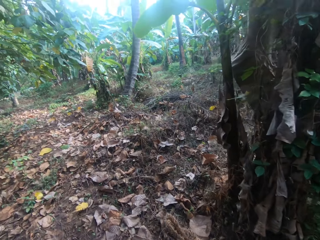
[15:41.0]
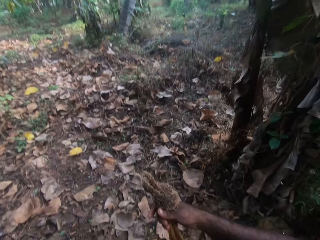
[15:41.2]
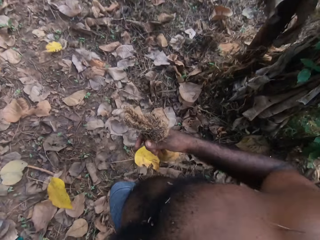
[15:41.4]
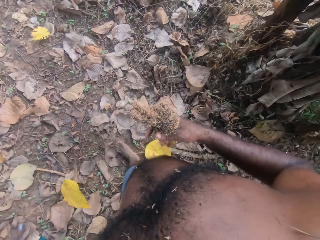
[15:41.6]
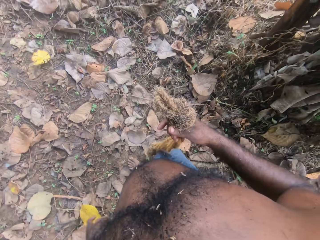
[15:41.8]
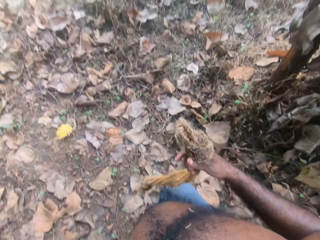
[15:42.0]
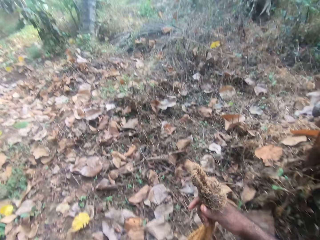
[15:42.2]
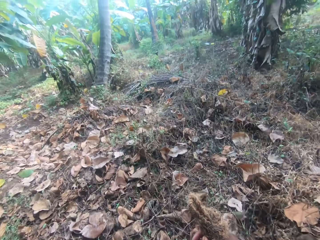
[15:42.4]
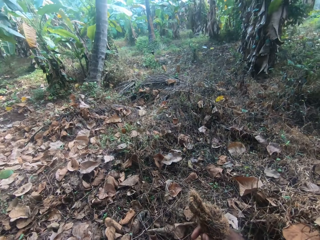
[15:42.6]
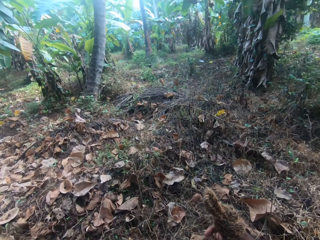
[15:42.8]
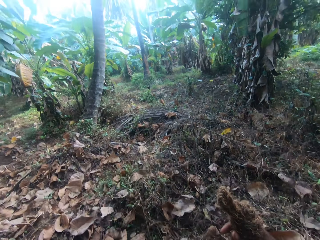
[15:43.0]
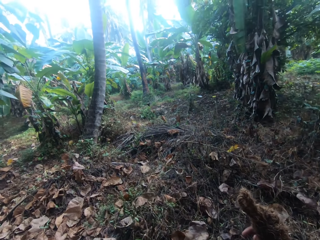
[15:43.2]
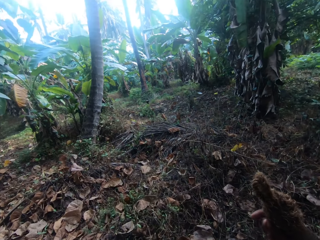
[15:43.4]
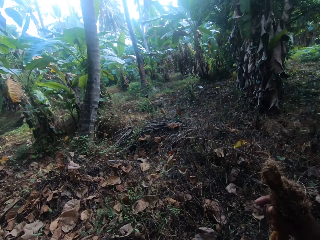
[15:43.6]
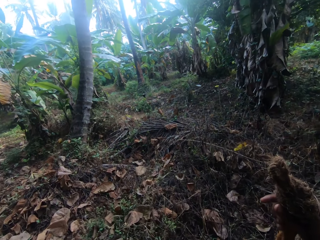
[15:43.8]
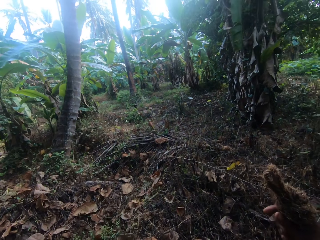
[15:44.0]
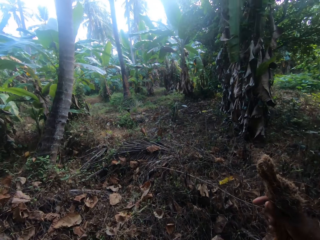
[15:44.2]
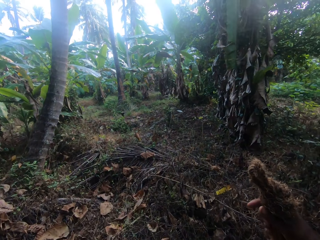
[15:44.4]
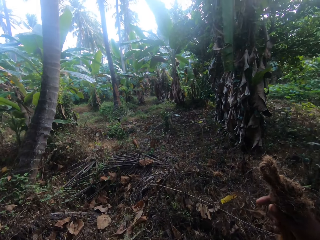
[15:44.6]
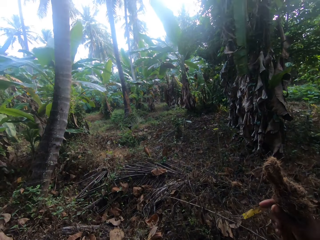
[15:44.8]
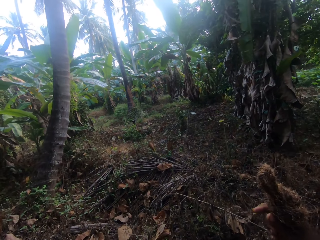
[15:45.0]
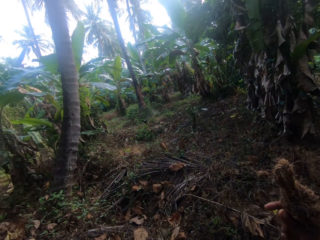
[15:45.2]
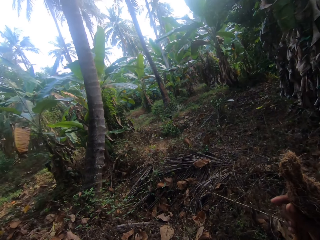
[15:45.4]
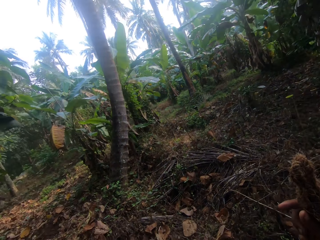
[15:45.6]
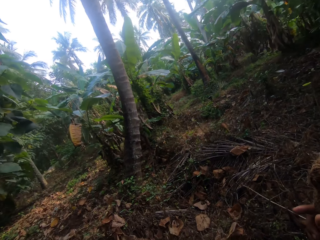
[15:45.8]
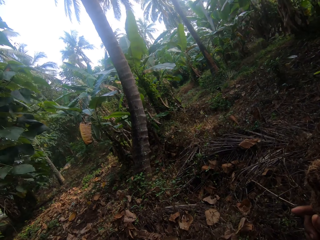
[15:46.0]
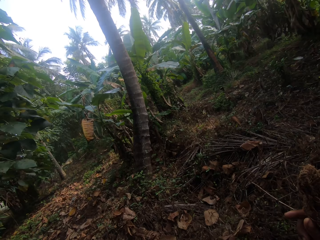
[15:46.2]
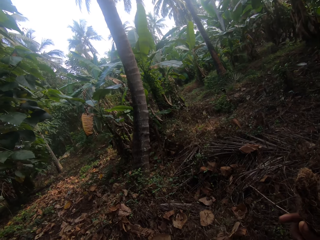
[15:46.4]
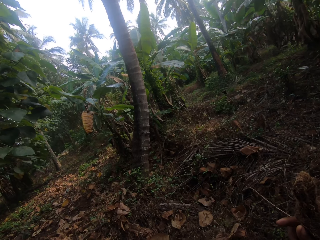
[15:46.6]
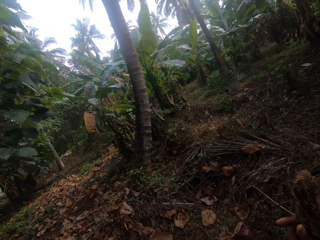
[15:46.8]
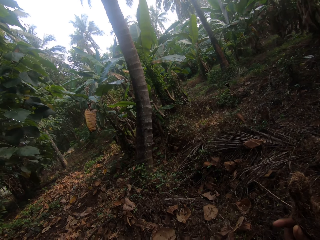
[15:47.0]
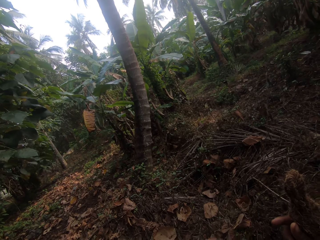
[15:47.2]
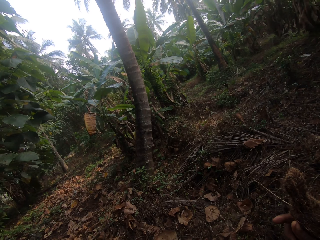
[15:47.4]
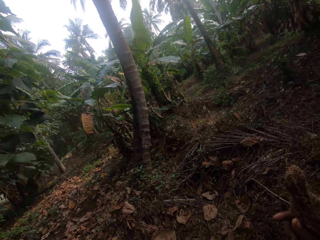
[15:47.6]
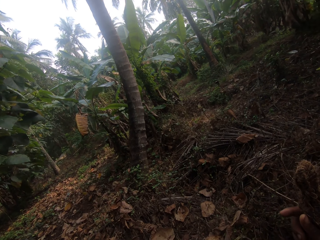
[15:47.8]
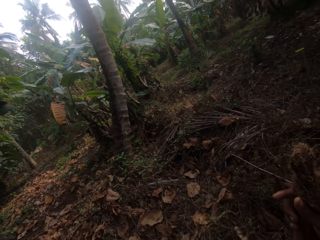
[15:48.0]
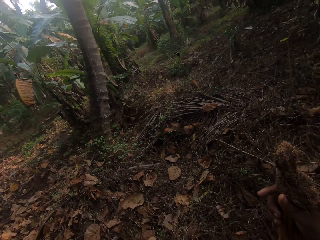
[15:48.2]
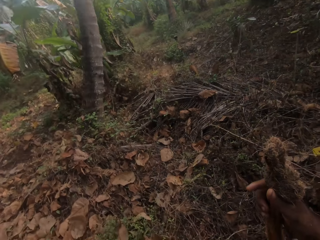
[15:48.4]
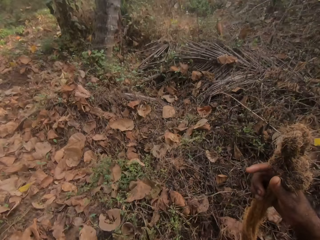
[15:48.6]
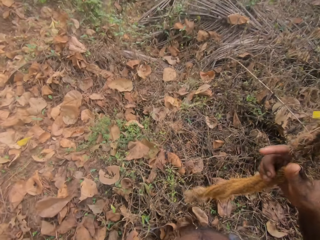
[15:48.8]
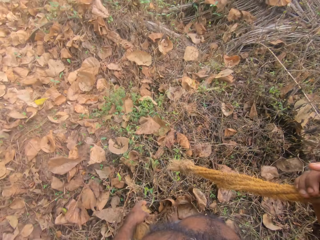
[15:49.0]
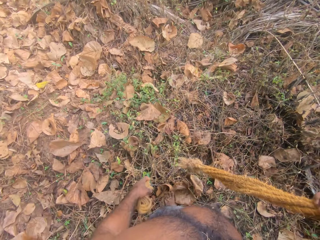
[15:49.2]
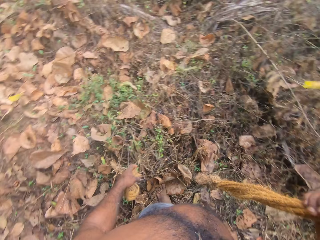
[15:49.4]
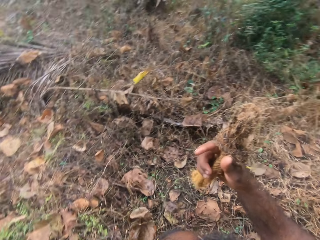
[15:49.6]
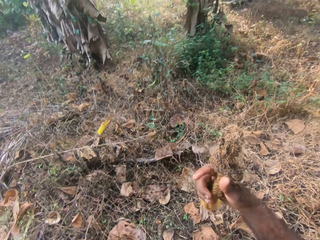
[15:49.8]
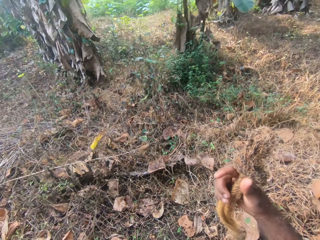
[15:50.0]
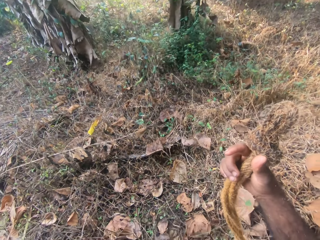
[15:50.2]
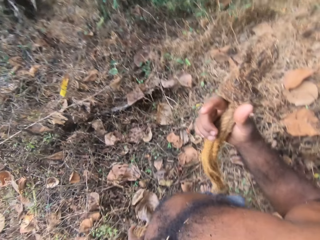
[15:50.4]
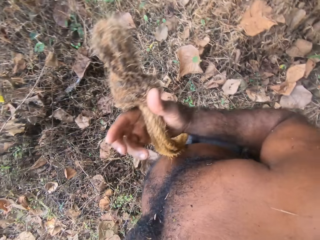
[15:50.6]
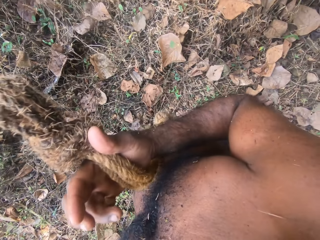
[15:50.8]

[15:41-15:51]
The camera wearer stands in the farm. They look around the farm.

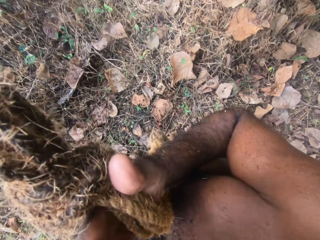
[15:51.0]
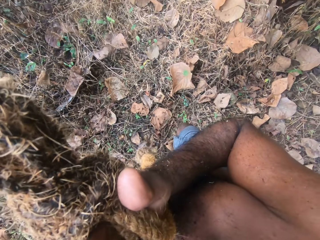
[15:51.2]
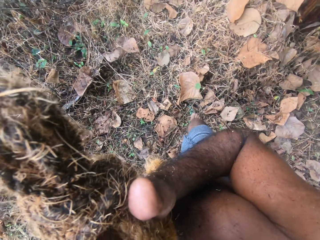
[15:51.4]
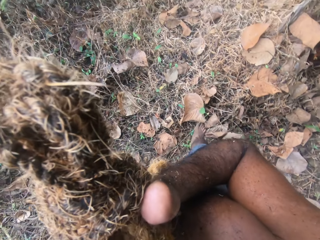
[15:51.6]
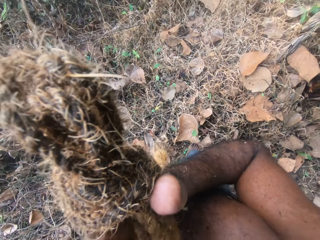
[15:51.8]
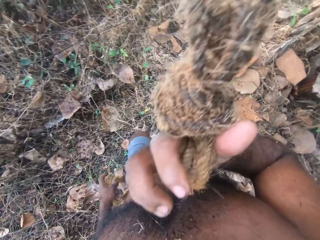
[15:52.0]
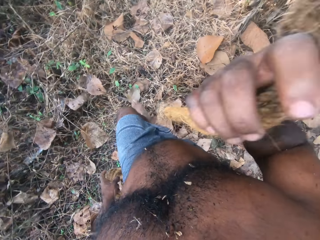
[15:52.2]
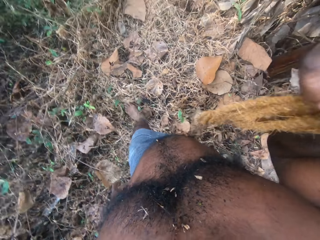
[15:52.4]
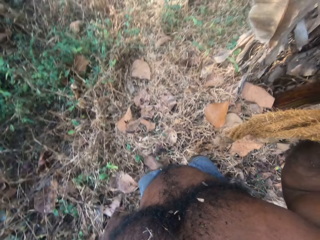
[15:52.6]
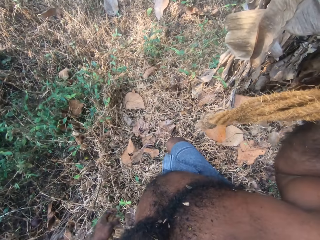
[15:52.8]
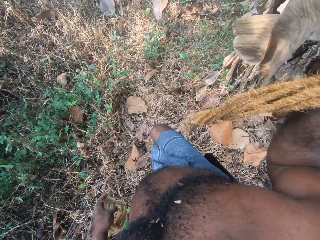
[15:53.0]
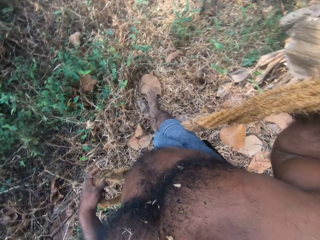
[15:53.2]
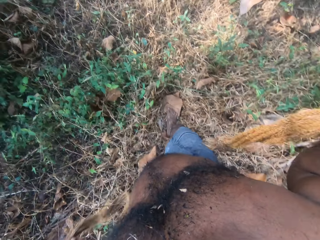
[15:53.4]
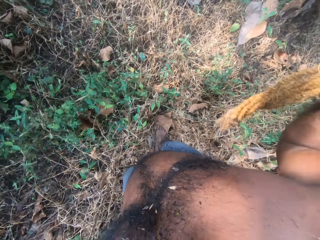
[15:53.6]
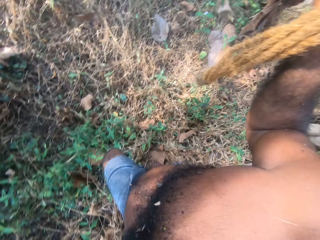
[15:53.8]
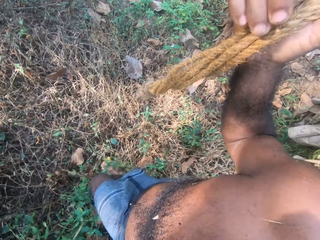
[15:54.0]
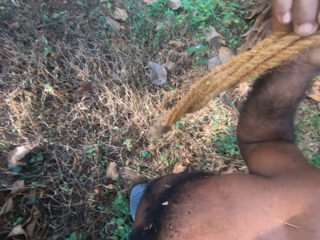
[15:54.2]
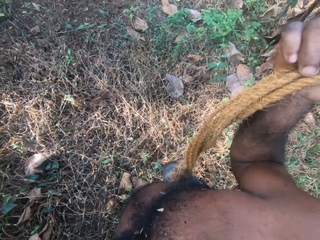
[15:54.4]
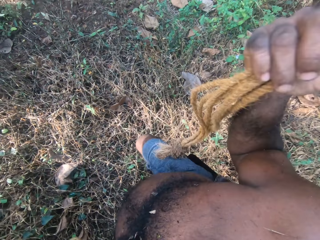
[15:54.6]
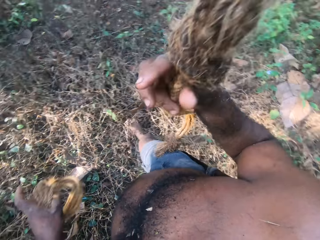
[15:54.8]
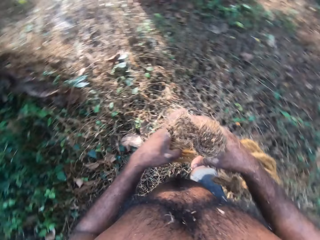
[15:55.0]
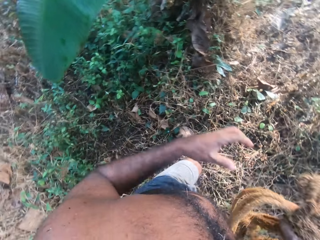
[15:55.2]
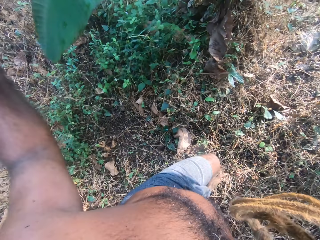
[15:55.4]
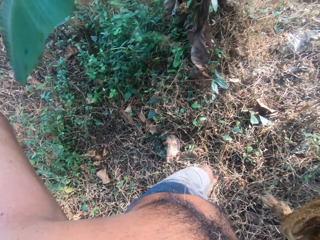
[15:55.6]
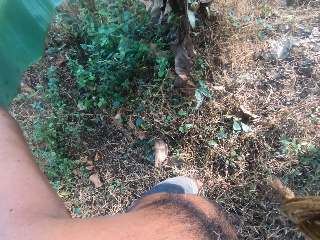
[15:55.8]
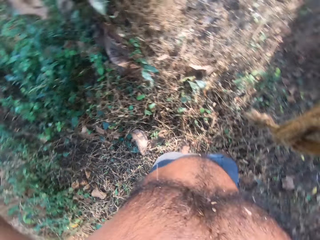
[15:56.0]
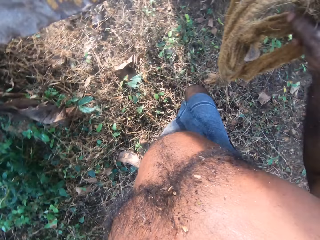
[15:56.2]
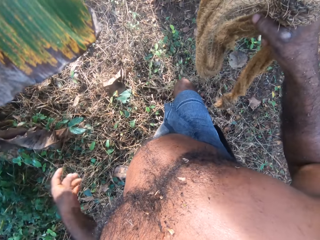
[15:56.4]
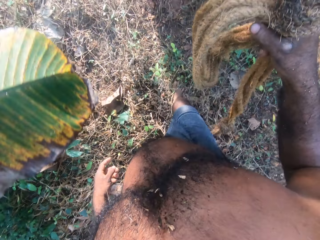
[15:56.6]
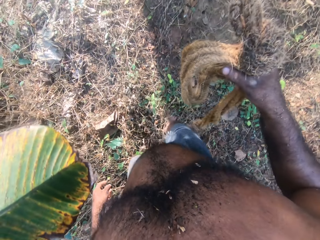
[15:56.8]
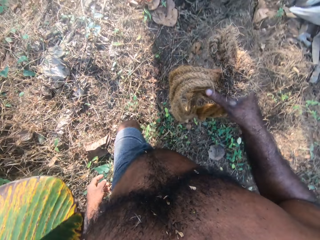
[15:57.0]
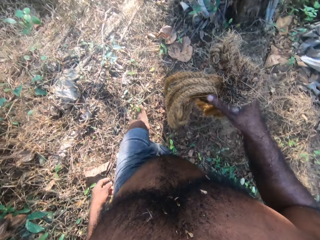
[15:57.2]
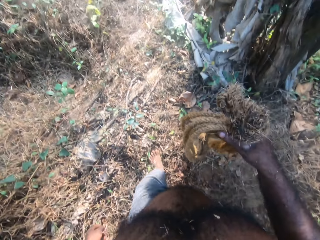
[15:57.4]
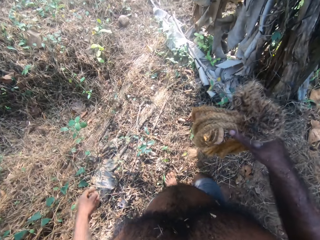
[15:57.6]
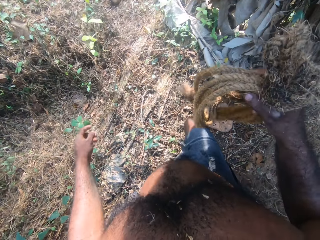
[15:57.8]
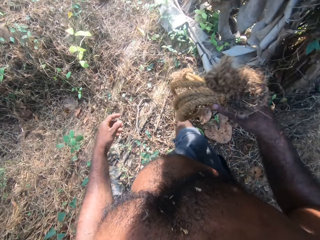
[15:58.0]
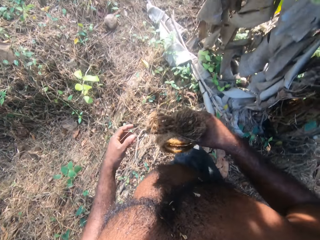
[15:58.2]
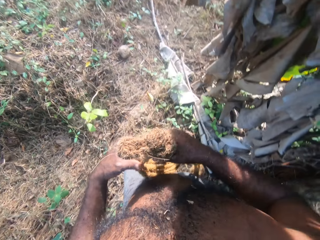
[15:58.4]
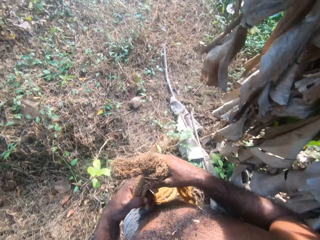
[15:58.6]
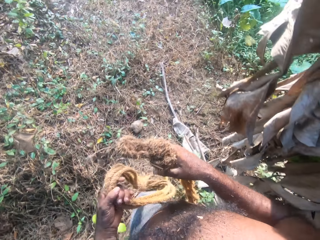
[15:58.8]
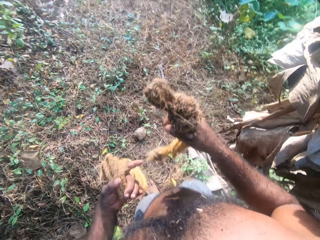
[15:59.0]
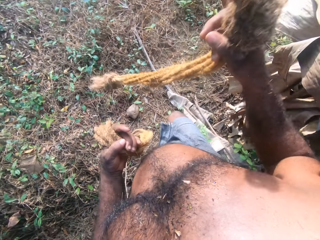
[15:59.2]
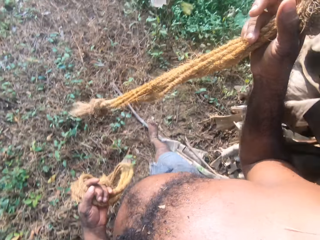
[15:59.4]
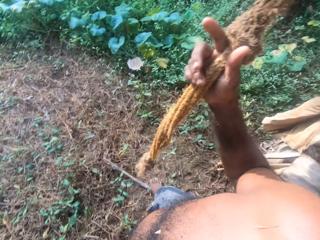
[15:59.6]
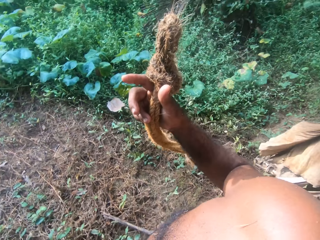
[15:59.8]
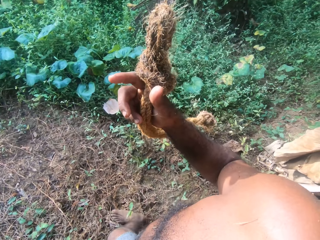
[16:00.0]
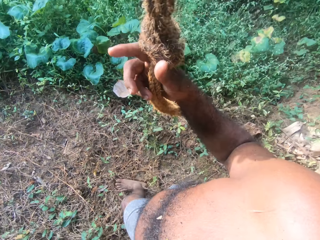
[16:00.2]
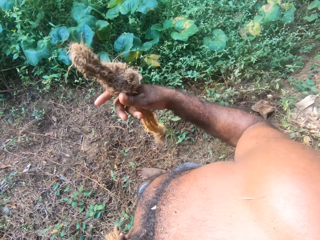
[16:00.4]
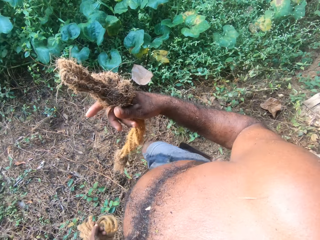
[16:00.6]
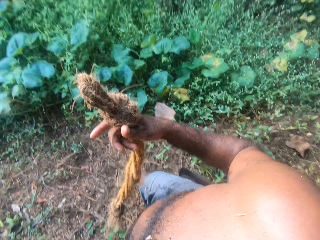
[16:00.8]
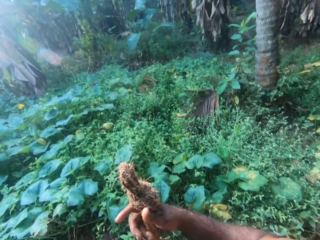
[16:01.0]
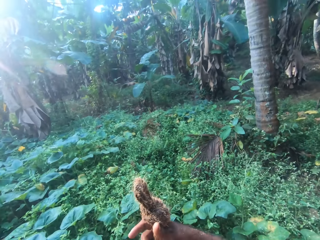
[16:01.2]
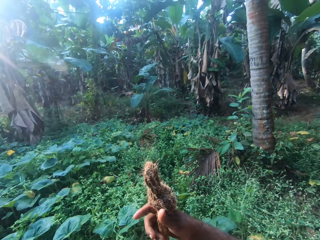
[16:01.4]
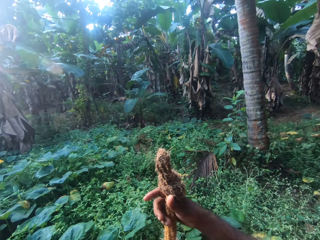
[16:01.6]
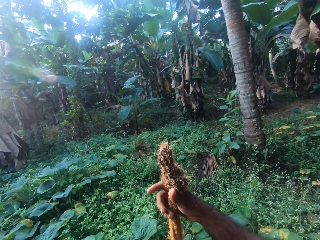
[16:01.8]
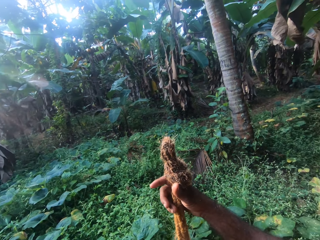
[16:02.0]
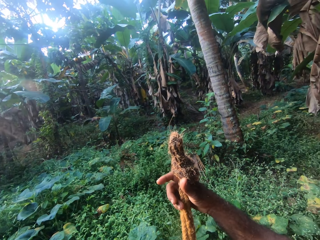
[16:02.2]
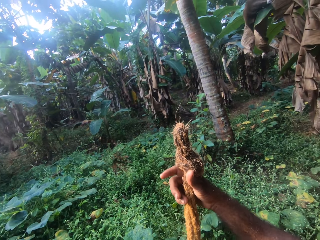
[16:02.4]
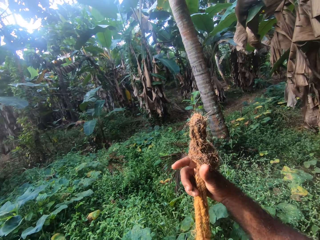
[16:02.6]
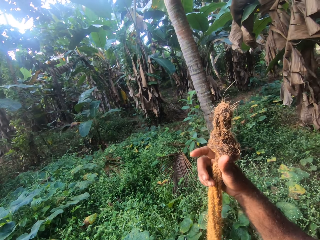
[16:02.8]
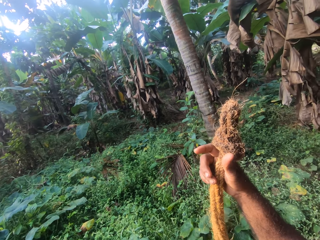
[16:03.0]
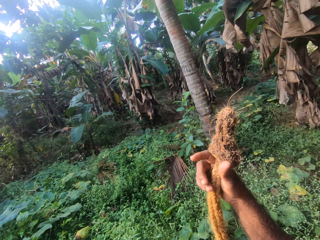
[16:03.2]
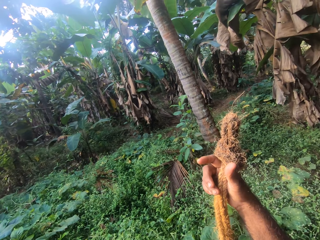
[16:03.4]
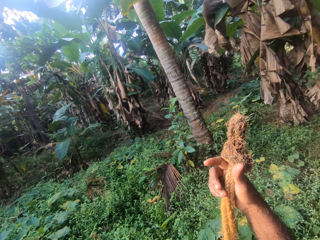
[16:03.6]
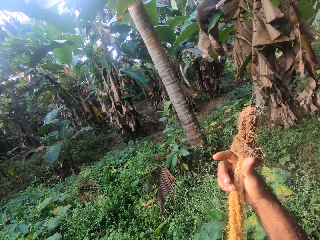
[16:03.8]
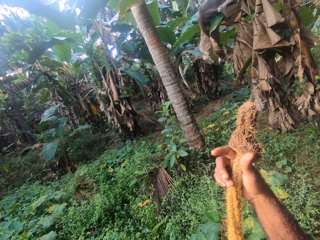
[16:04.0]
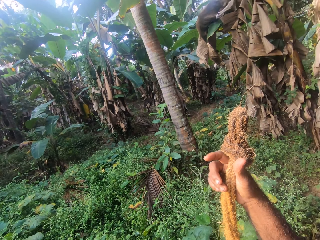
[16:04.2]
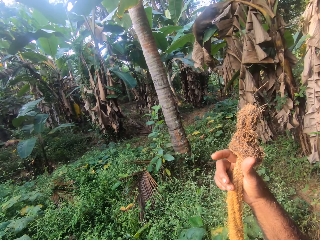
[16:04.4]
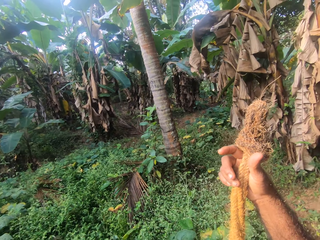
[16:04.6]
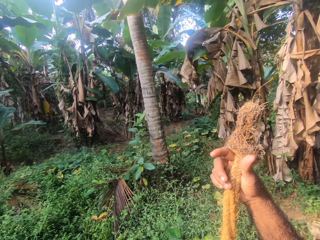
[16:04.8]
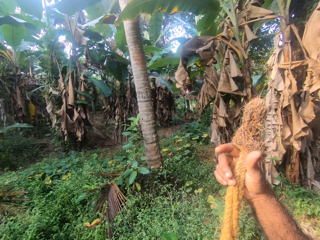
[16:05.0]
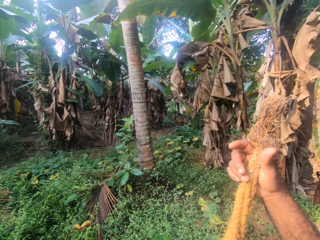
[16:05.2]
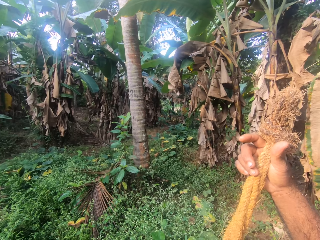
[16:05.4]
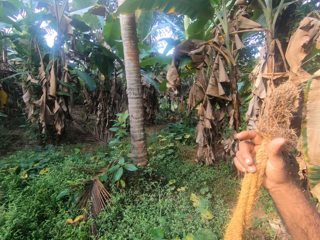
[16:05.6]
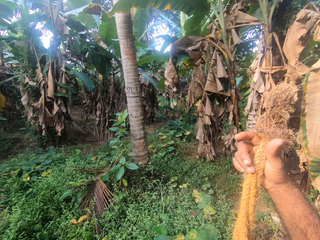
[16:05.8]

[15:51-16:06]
The camera wearer moves around the garden. He converses with a person. He raises his hand. He stands in the farm.
